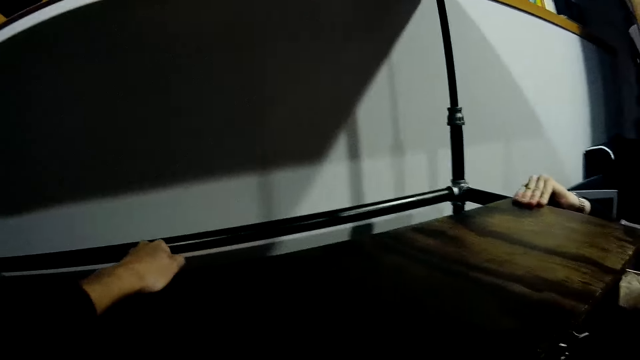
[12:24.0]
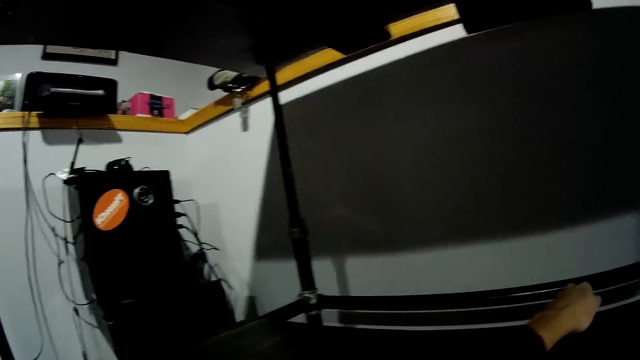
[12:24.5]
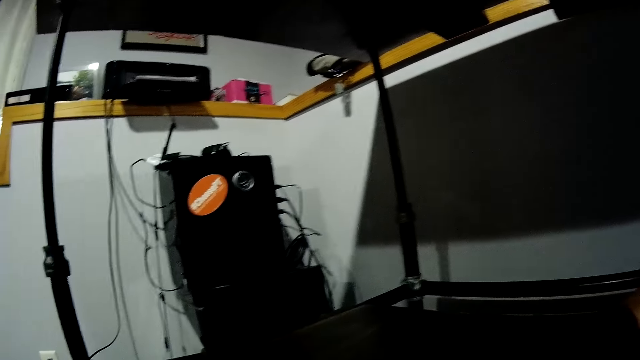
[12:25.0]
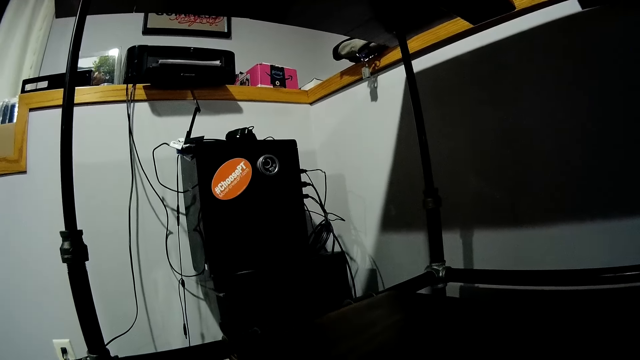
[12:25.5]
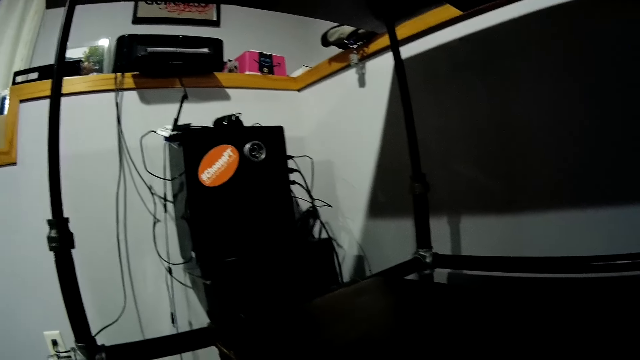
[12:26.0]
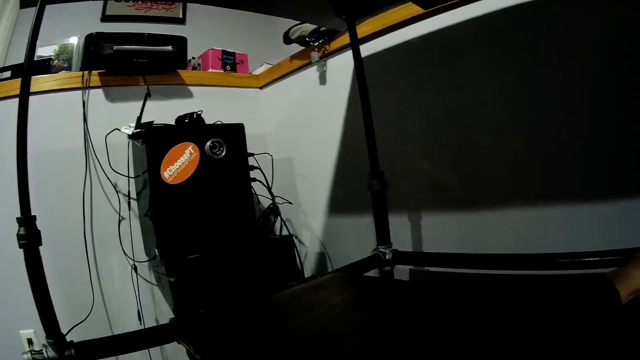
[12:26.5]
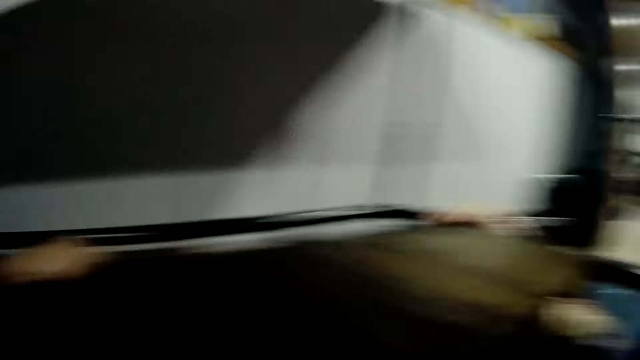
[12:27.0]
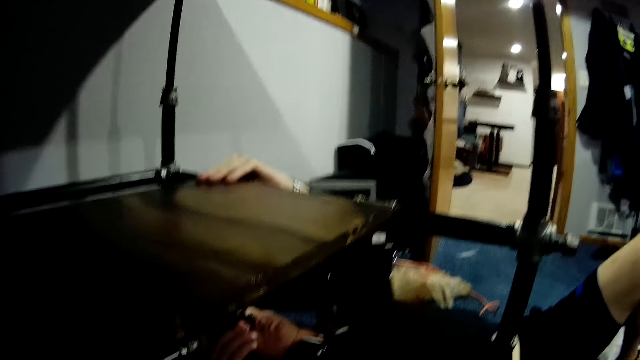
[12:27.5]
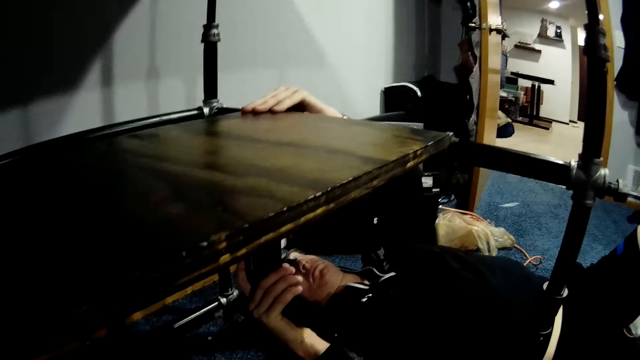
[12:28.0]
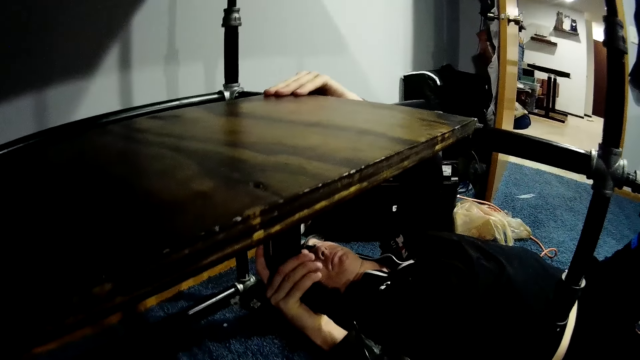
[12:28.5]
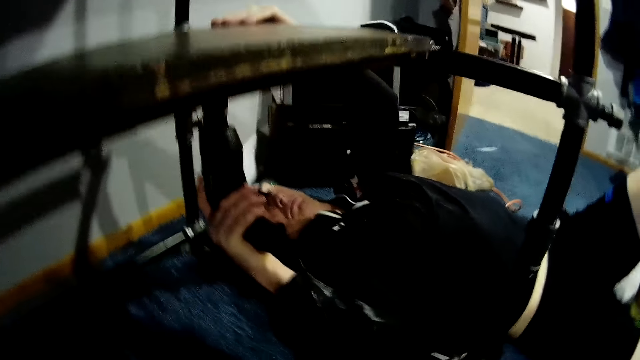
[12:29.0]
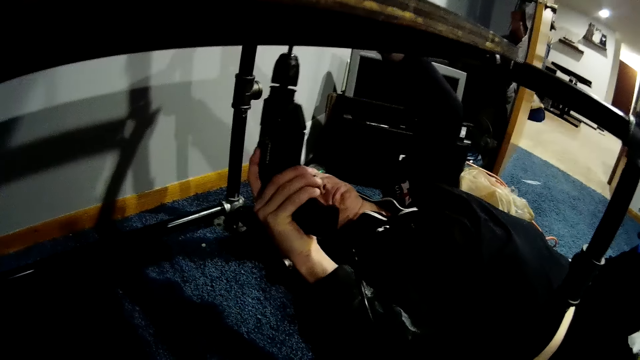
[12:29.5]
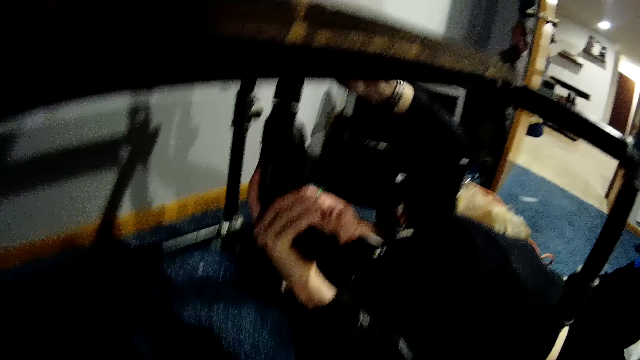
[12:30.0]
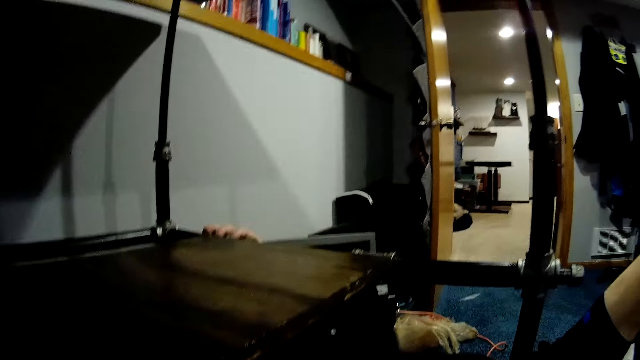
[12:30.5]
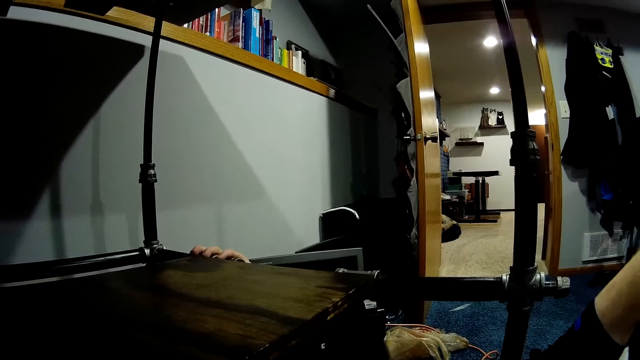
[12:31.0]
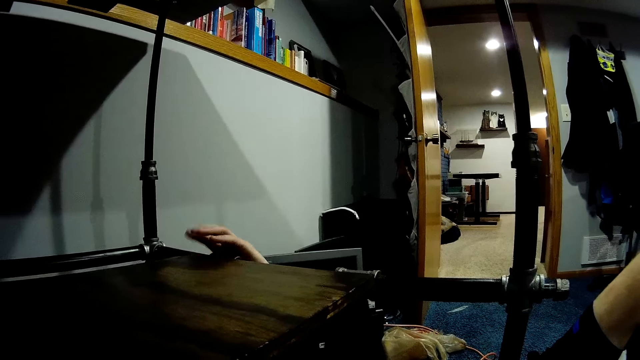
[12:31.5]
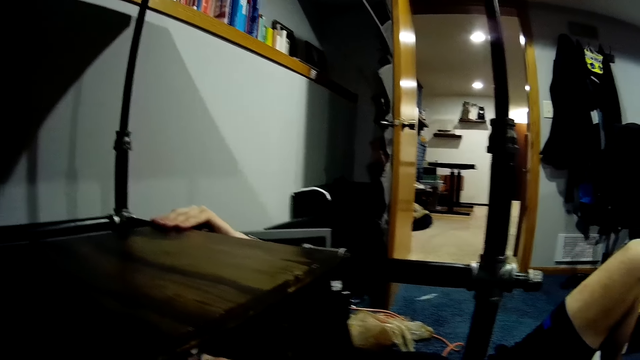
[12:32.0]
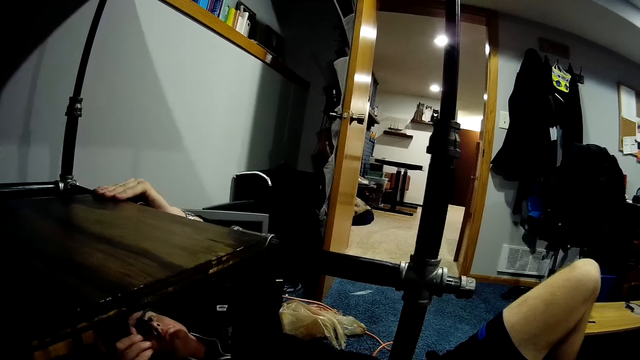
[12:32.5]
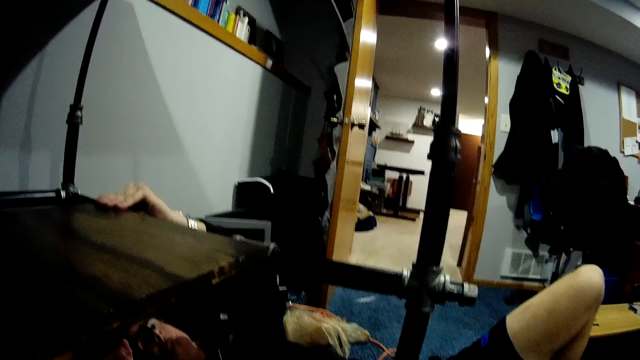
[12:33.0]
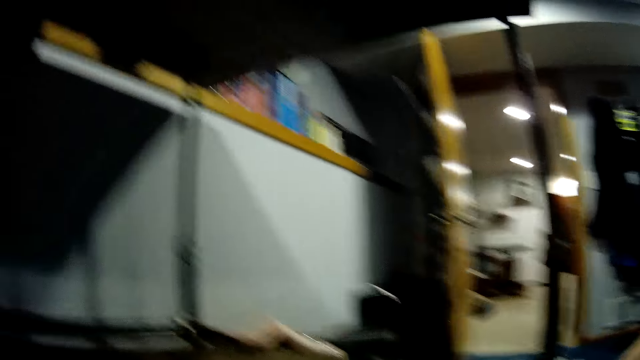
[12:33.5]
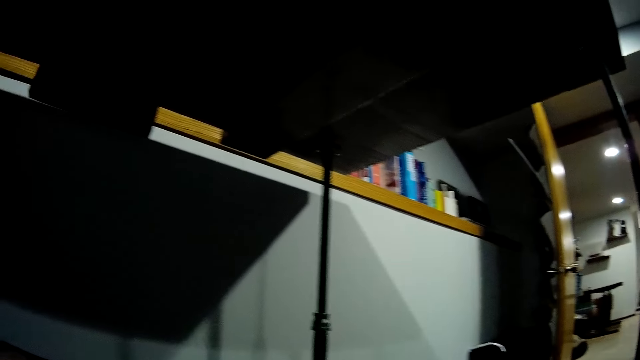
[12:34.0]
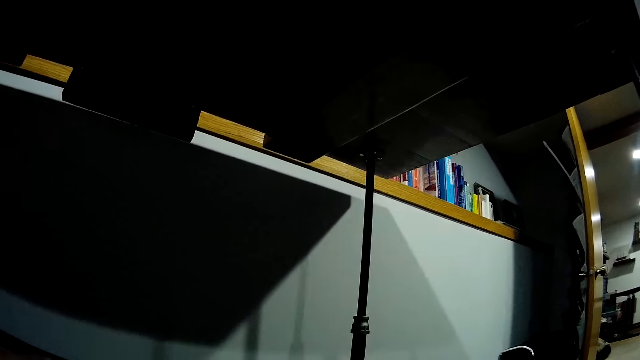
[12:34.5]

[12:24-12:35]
The camera wearer looks at the radio. A man holds the edge of the wooden slab with his left hand. The man drives a nail into the wooden slab with the nail gun in his right hand. The man drills the timber. The camera wearer looks around.

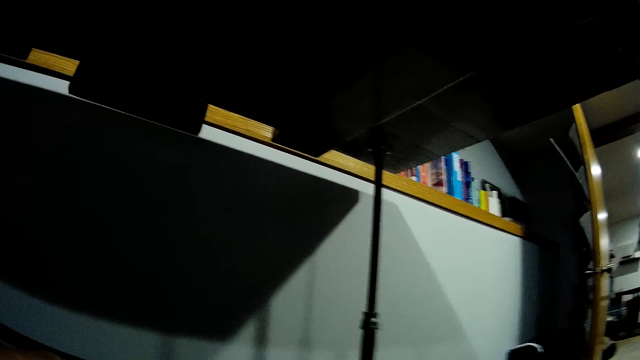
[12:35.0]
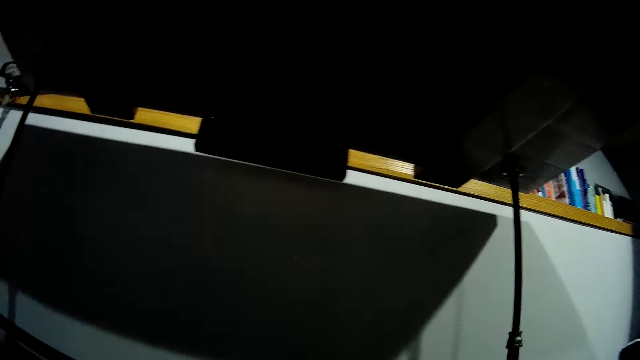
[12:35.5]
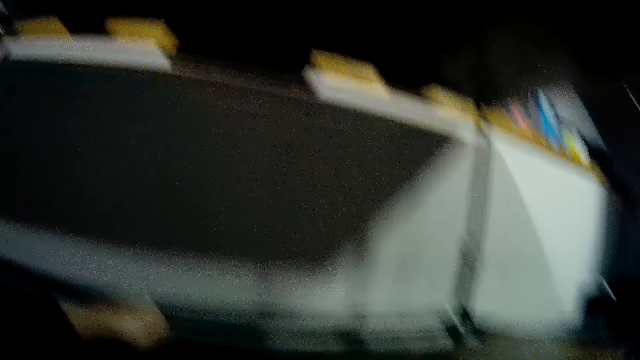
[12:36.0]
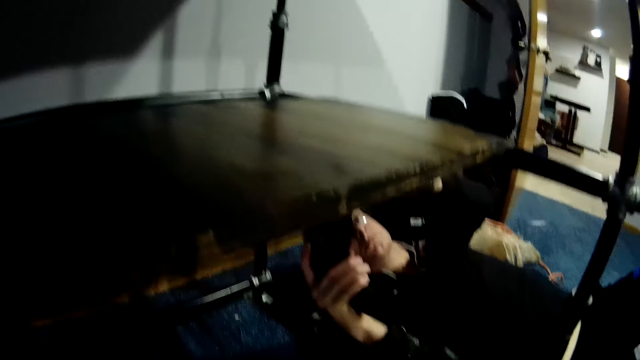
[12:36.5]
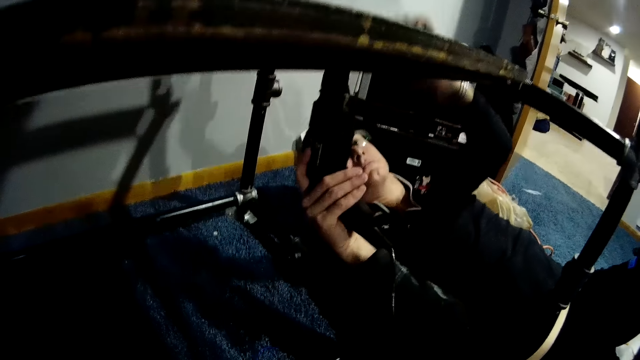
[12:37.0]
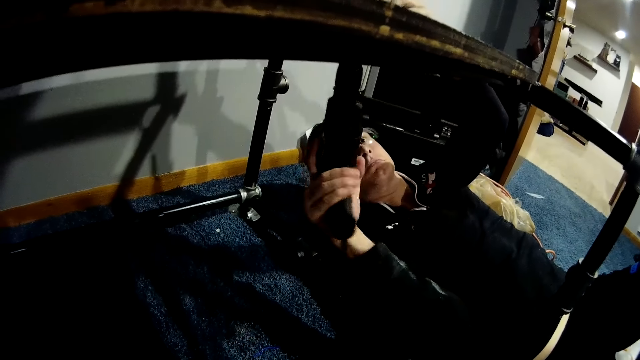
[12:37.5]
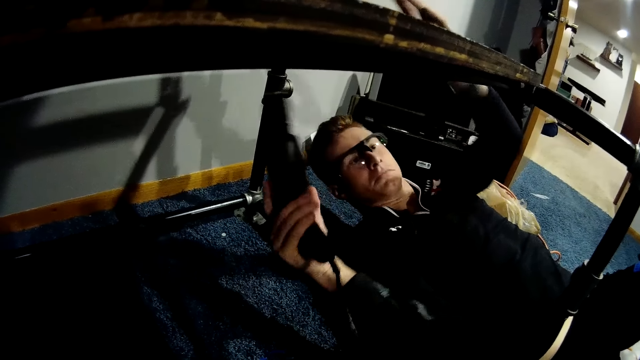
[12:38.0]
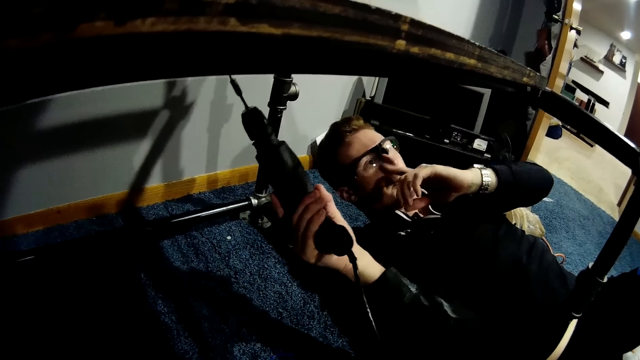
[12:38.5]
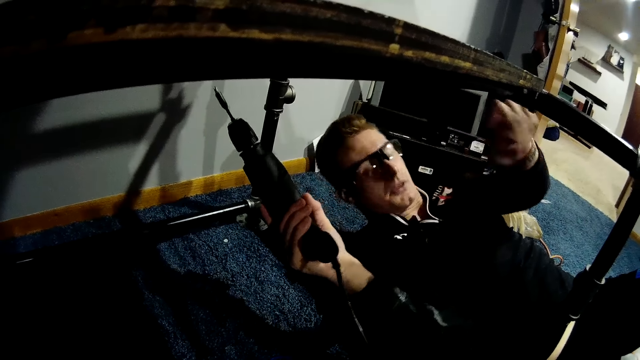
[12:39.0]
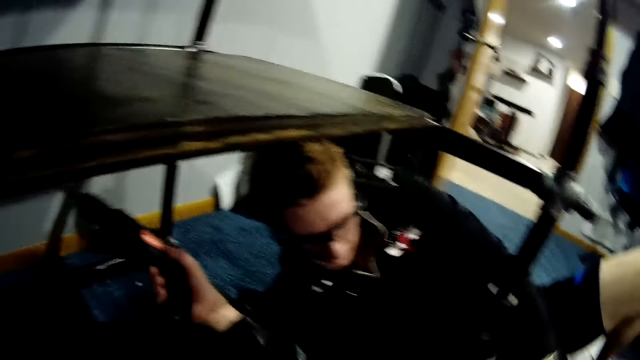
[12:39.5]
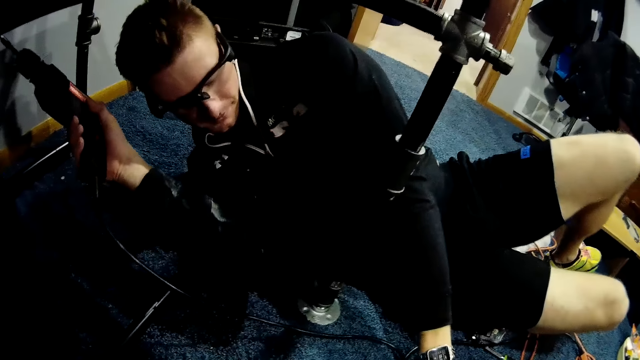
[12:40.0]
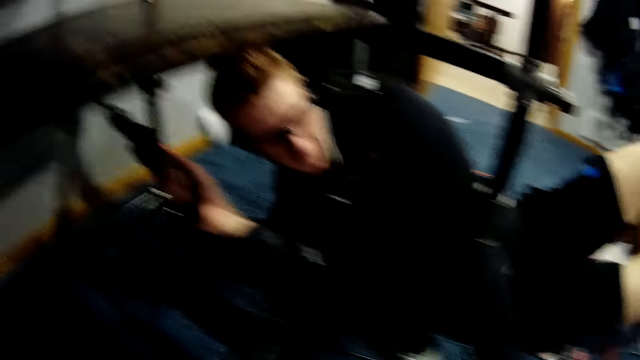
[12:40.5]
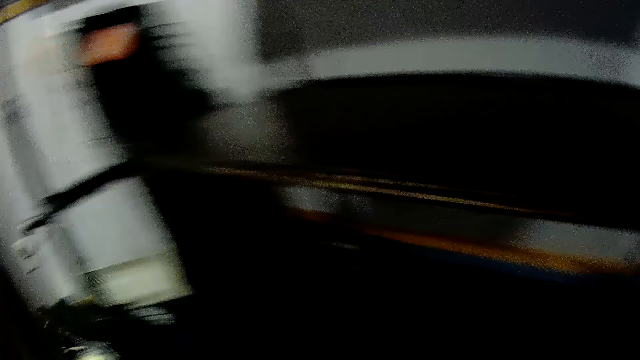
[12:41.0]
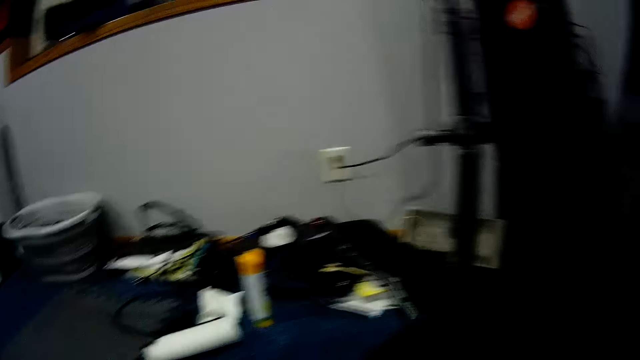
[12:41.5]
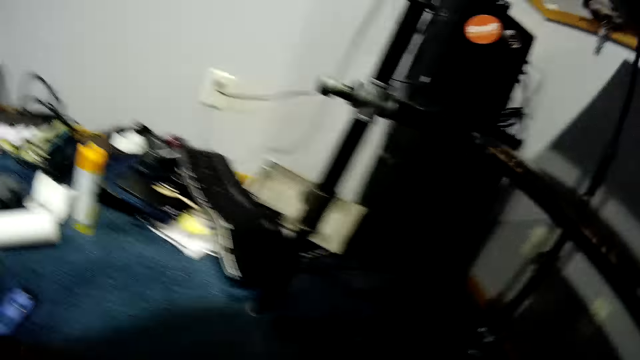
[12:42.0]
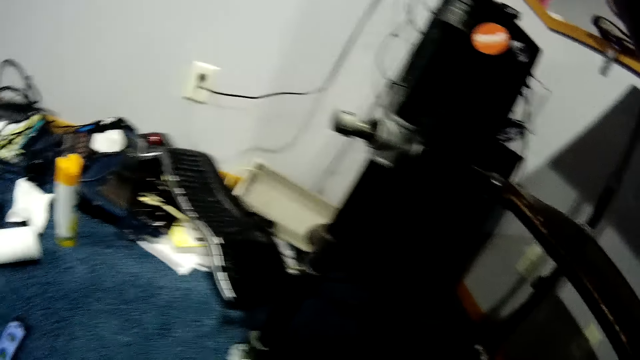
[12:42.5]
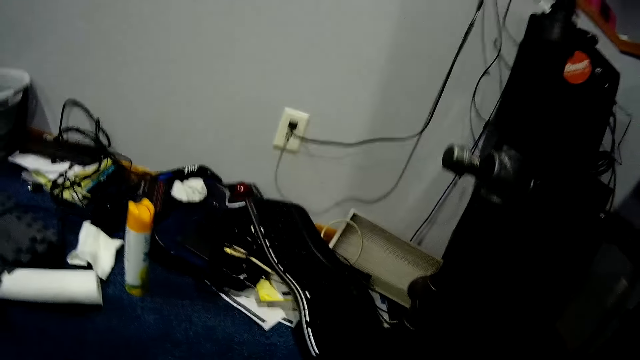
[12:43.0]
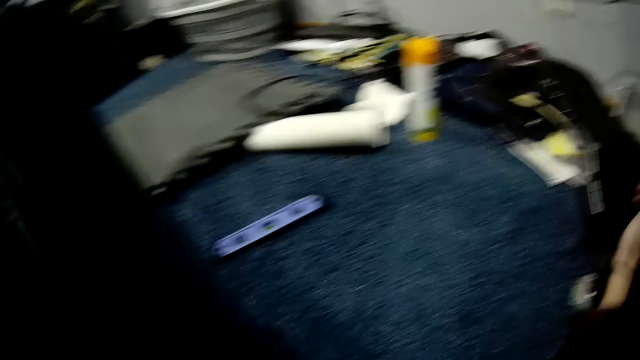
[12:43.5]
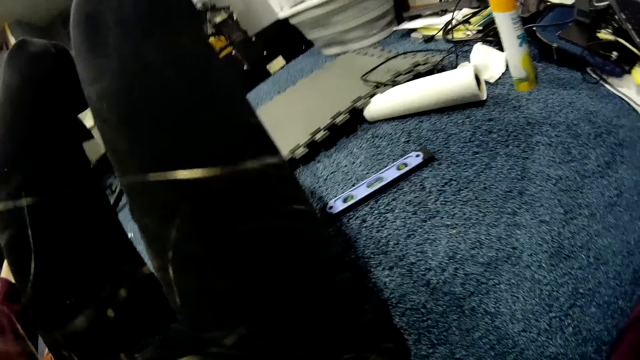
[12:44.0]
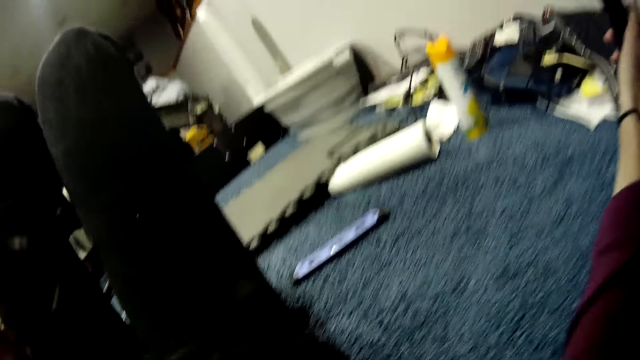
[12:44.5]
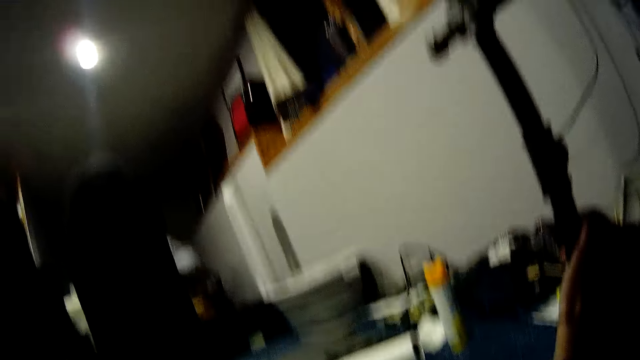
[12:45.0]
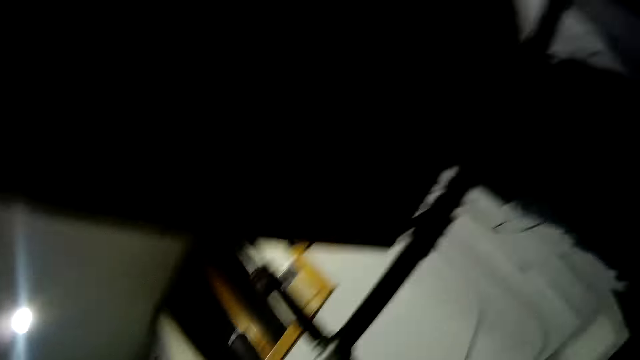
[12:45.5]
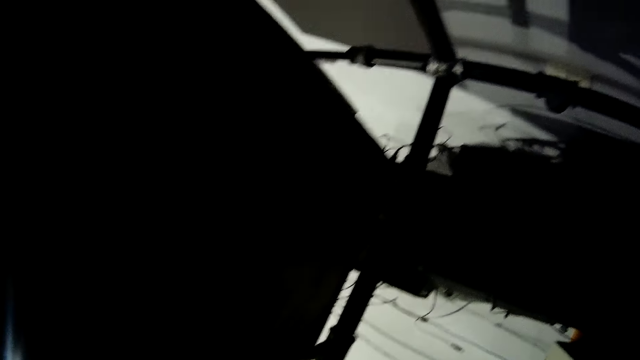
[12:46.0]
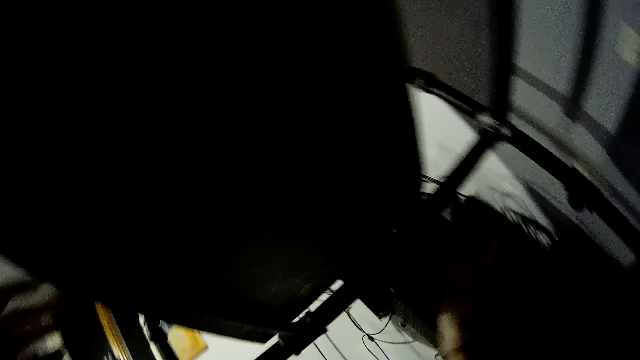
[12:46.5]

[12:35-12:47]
A man drills the timber. The man touches his face with his left hand. The man touches the cable and rises from the floor. The camera wearer looks around the table.
